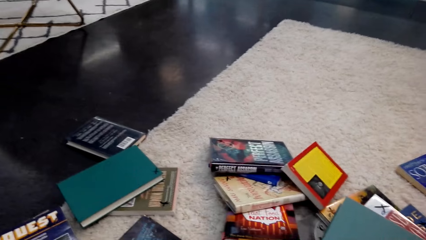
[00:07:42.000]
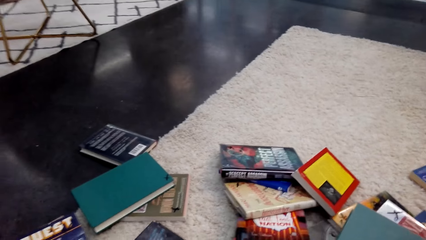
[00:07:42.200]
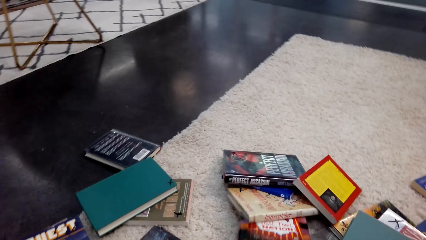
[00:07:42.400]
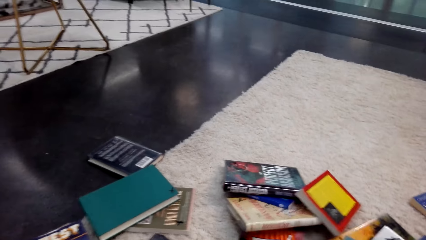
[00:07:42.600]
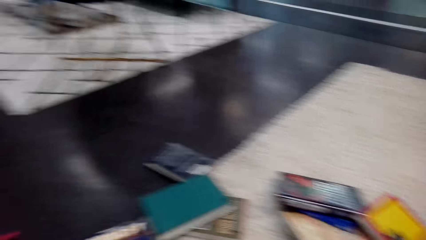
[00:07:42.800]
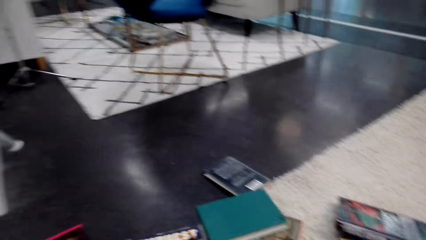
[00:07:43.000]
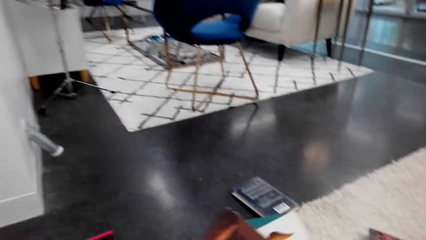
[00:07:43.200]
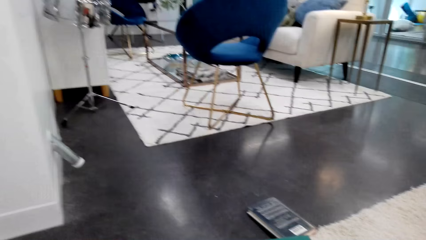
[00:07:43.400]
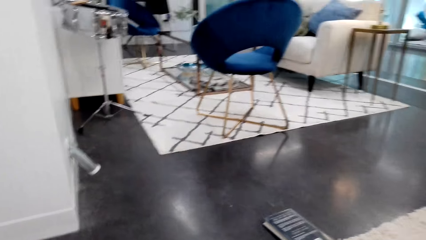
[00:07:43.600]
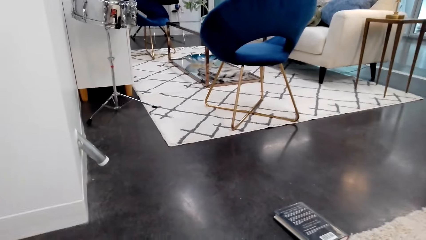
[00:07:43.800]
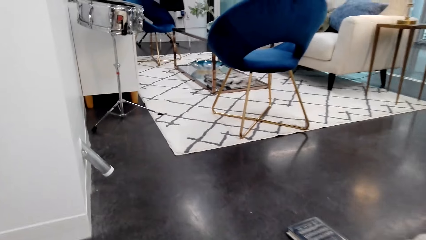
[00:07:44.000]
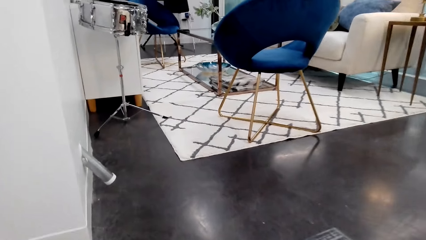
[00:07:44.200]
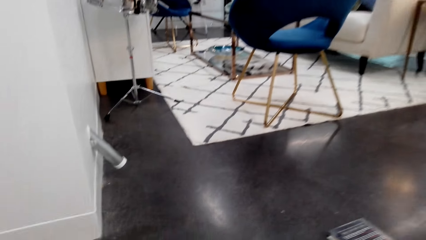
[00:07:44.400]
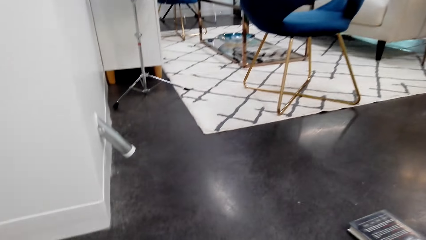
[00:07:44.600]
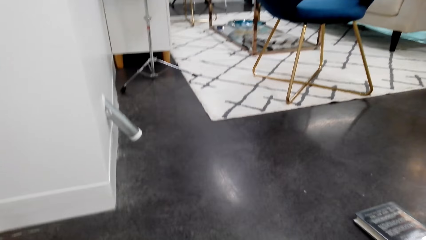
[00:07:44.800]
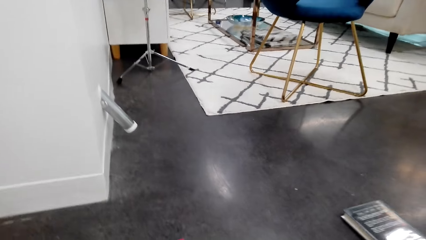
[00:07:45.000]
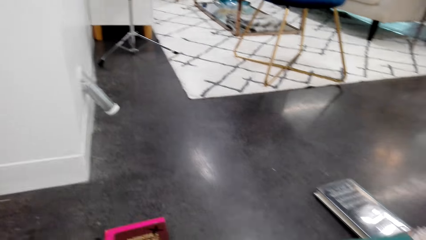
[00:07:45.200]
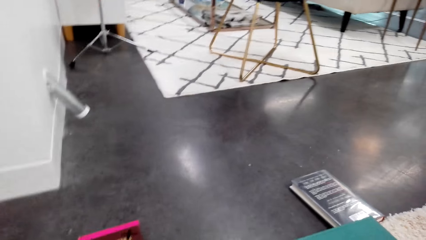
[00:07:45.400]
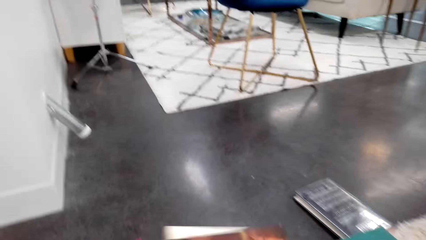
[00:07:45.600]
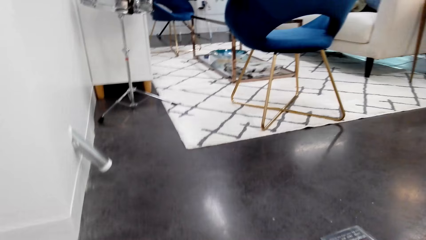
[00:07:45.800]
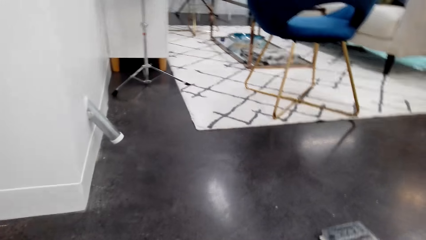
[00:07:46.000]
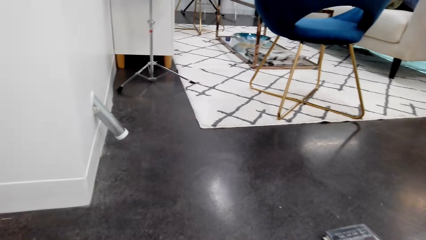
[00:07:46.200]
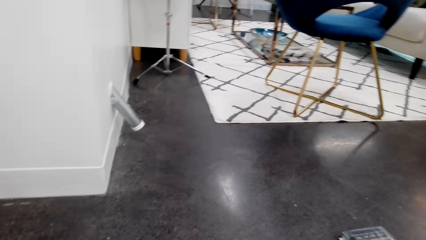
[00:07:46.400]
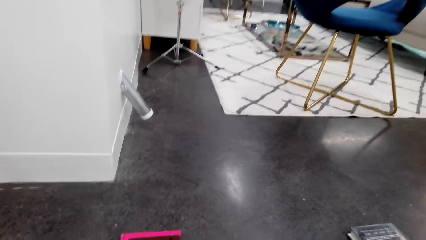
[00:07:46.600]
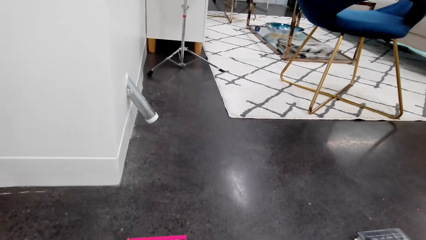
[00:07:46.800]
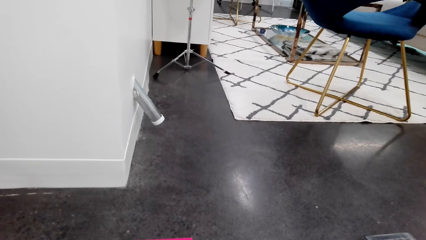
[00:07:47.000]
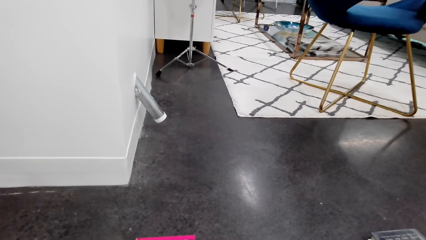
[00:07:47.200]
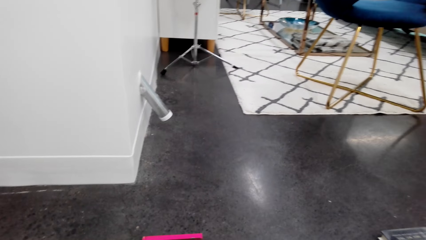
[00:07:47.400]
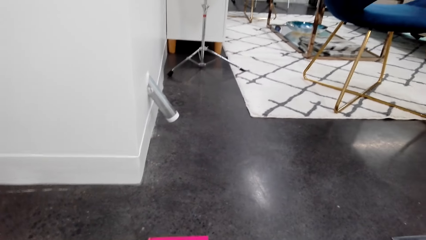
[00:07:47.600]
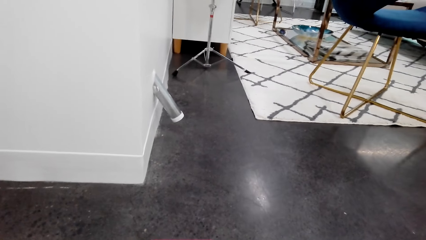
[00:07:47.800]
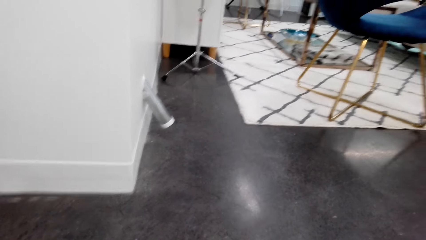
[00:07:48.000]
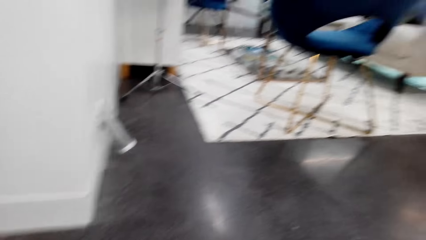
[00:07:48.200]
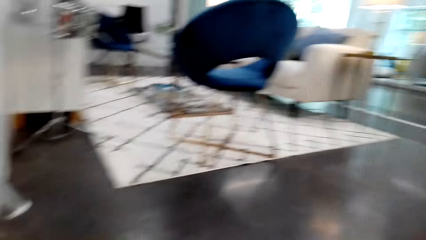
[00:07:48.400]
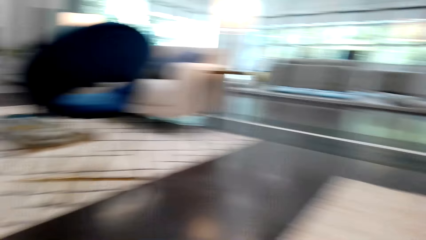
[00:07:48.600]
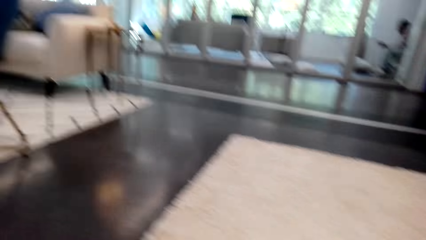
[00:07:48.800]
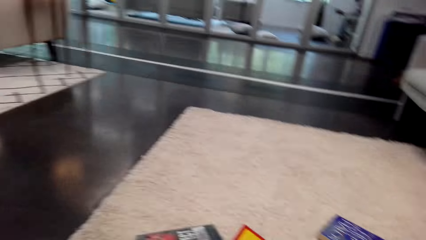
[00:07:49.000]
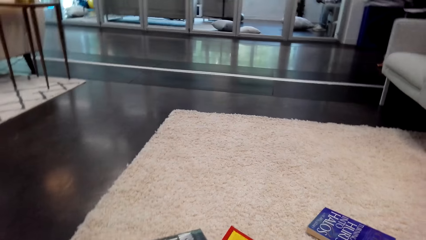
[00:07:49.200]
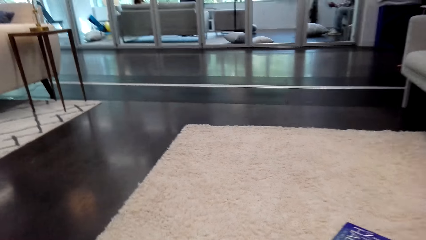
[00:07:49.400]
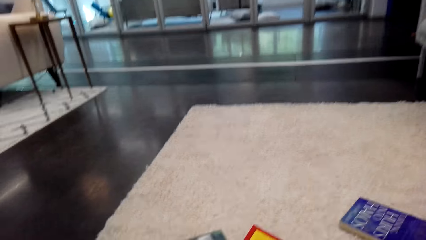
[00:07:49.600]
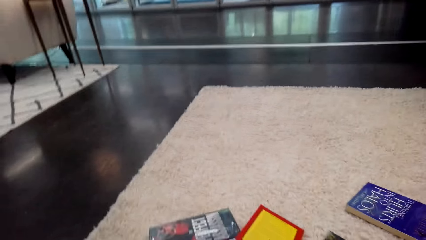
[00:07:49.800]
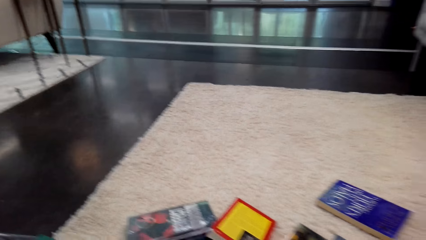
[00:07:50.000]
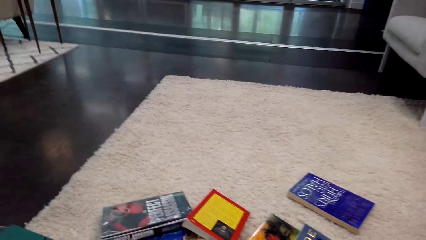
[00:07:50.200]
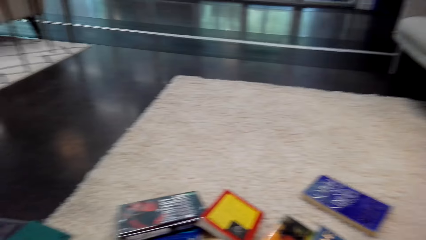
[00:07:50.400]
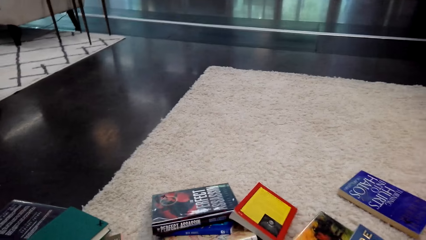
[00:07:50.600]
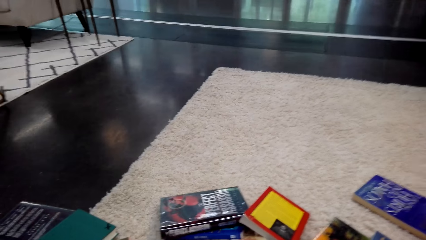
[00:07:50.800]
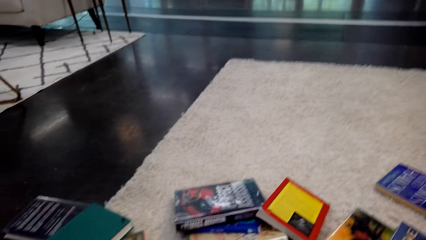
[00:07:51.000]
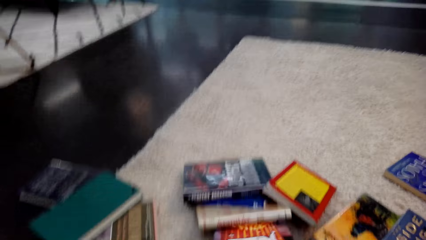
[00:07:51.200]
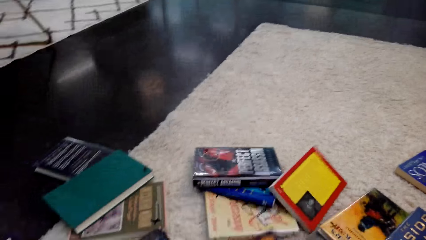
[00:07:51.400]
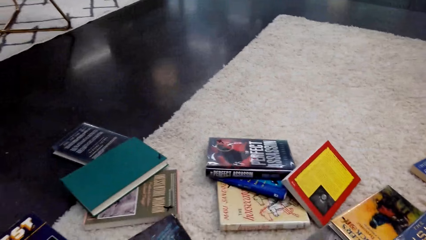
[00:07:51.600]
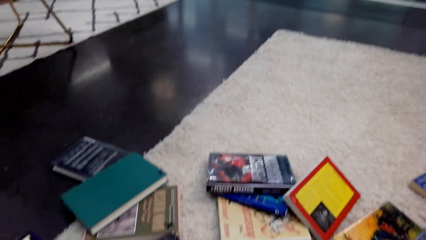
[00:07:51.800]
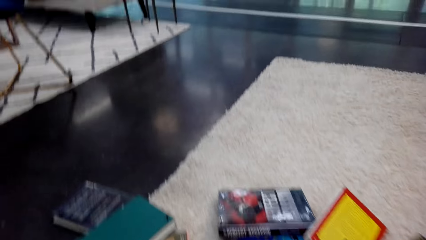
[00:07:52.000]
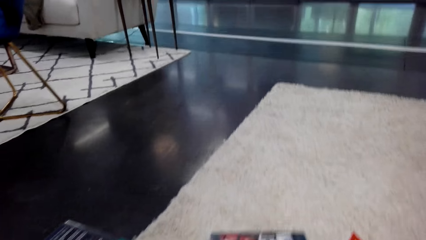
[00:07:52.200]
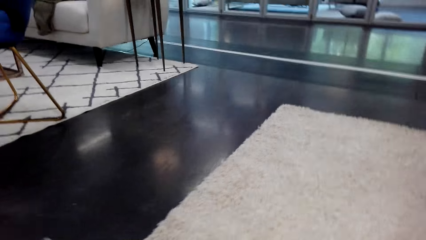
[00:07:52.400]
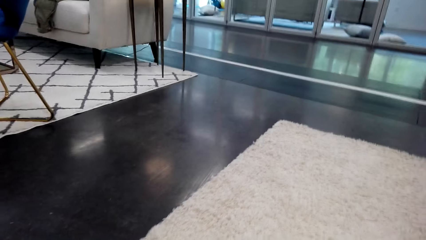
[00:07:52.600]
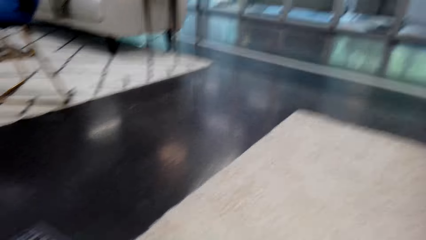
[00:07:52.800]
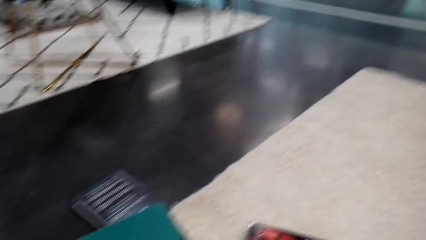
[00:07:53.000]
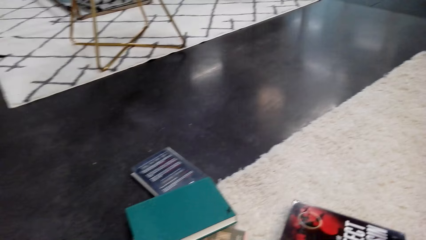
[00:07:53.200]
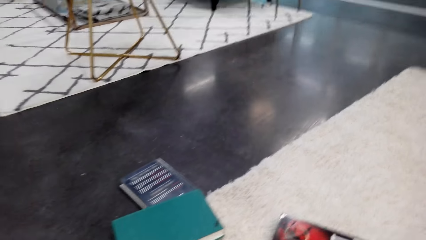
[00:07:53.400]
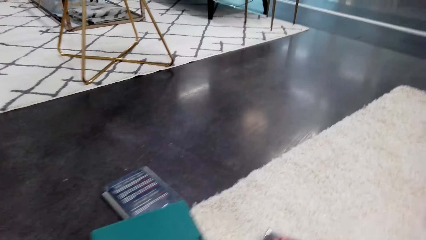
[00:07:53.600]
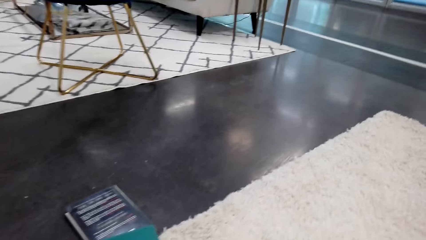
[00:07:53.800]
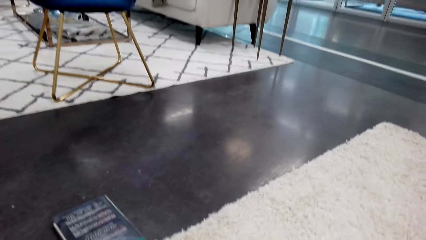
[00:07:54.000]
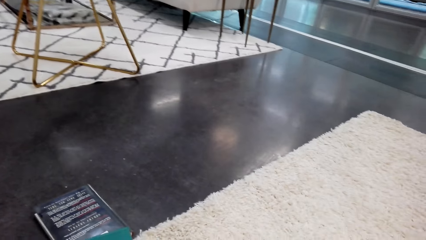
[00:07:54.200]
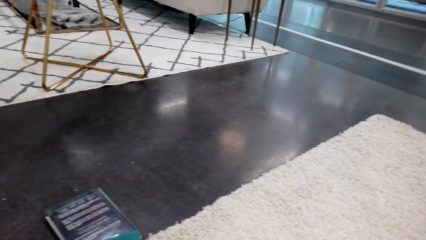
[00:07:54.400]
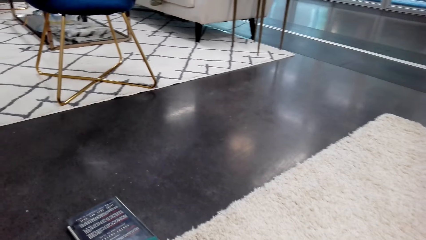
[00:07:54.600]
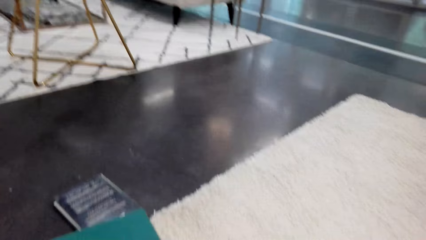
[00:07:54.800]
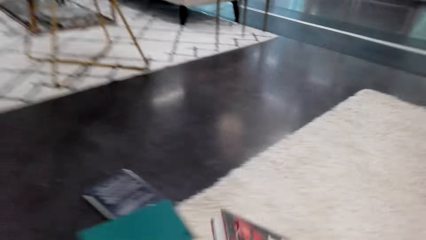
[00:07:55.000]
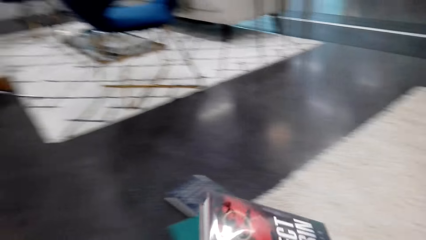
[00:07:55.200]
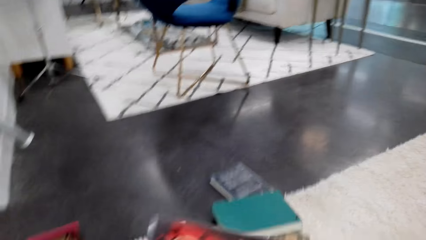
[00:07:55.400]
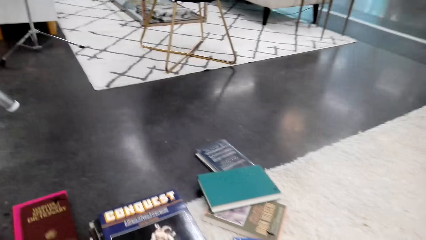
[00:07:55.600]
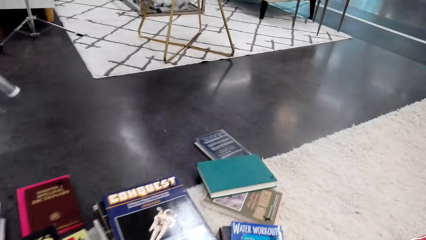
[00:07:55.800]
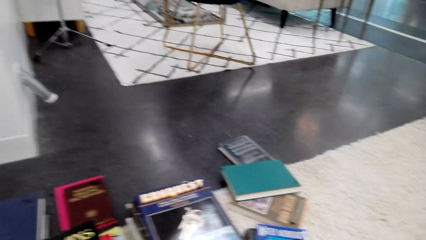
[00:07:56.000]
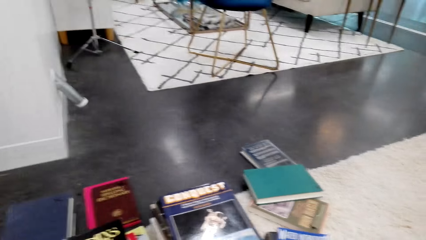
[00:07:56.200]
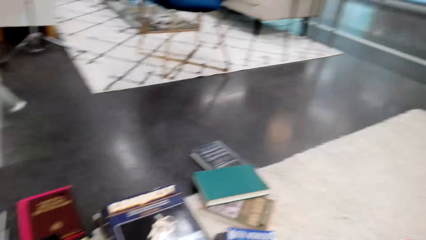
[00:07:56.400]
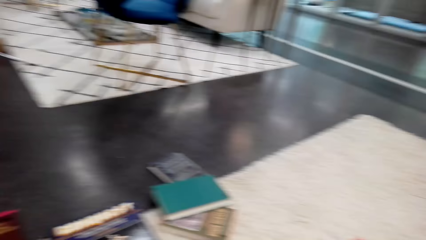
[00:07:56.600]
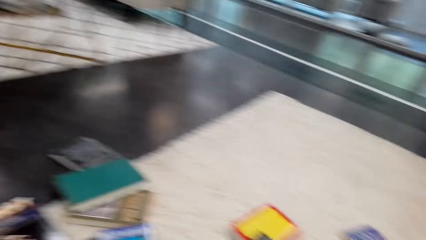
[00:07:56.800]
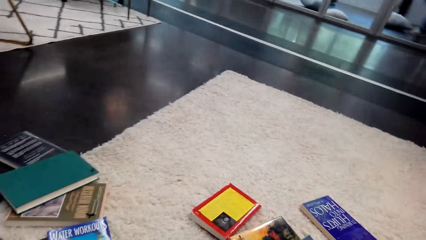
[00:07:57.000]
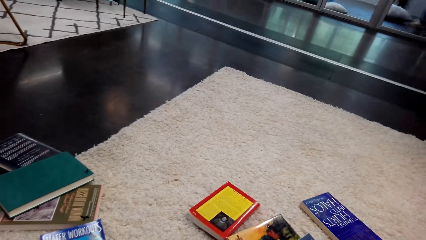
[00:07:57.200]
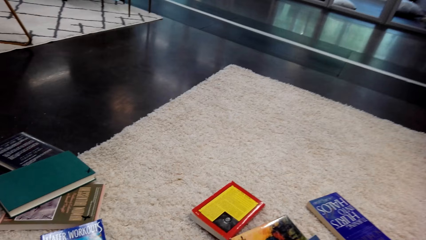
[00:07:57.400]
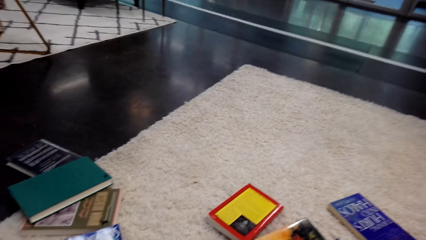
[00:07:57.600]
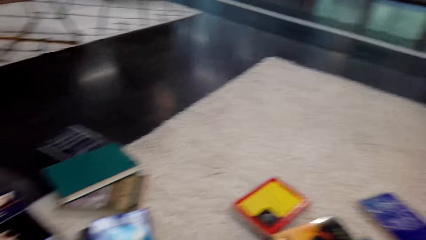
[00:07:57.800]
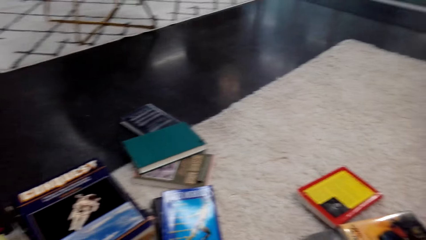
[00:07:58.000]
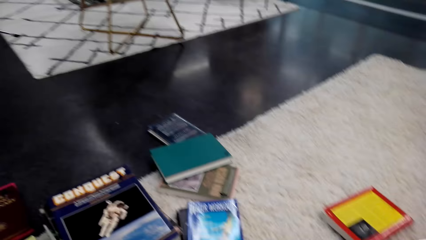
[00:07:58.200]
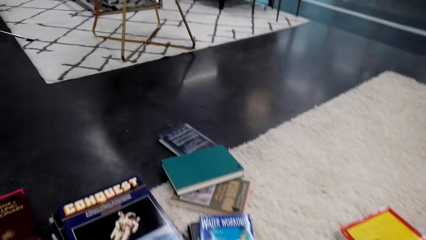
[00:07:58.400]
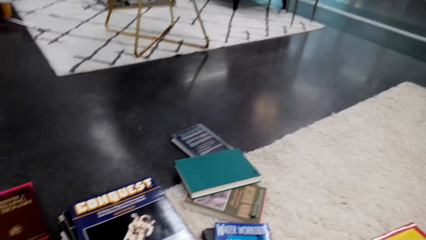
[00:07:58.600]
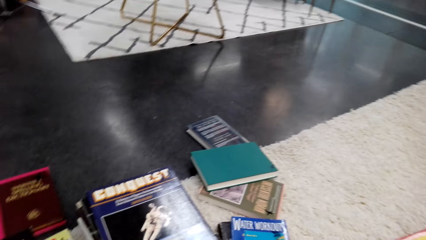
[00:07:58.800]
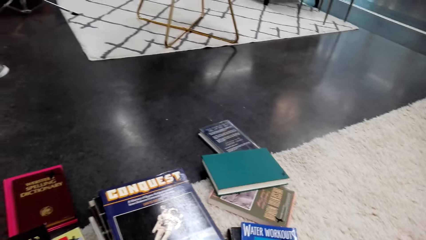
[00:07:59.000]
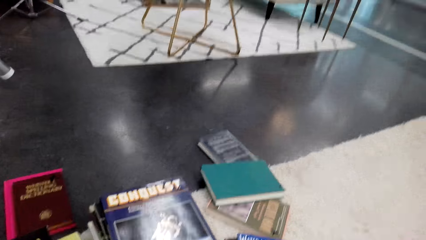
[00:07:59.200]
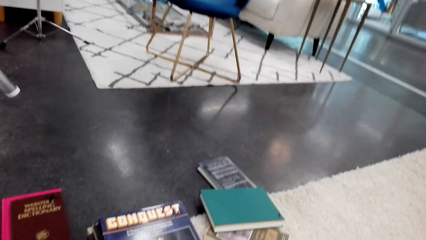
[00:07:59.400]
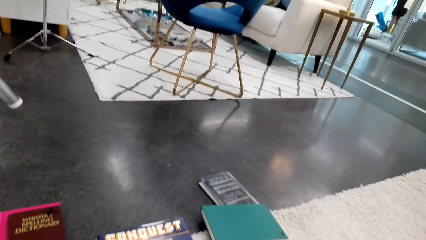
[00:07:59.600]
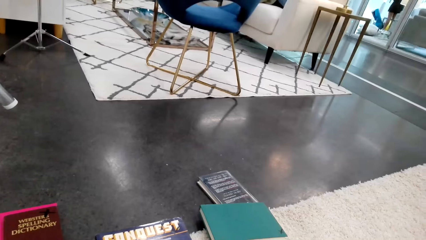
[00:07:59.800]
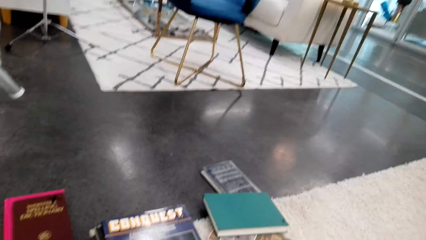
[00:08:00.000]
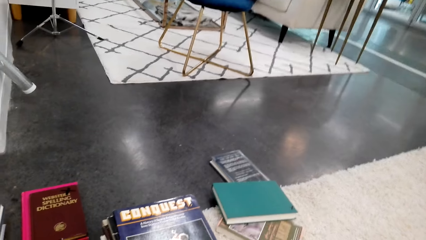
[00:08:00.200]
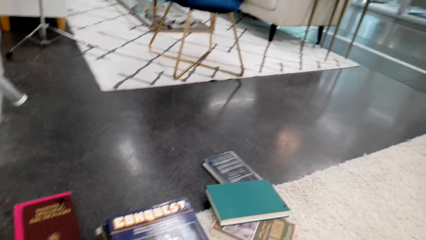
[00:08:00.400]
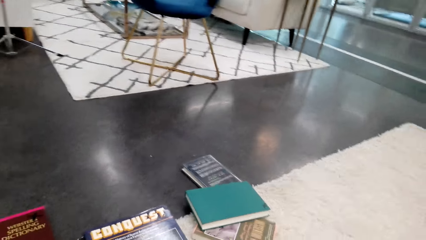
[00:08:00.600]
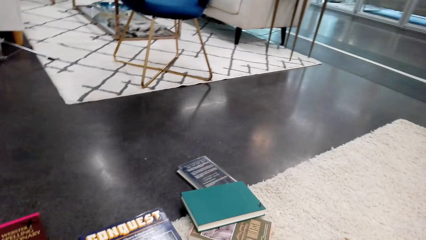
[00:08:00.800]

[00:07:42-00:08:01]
The camera wearer turns to the side. They hold a book on the floor. They turn to the side. They hold the book on the floor. They turn to the side. They hold the book on the floor. They turn to the side.
